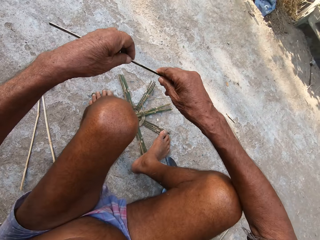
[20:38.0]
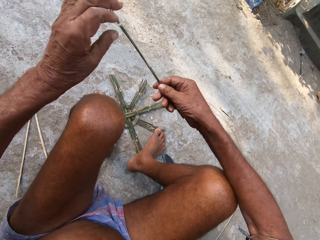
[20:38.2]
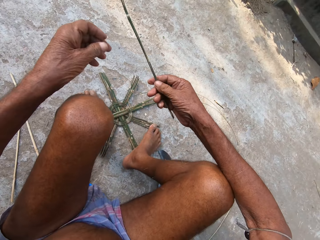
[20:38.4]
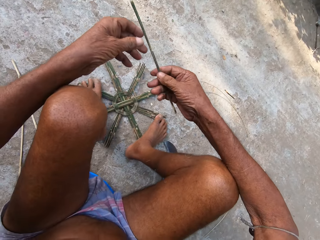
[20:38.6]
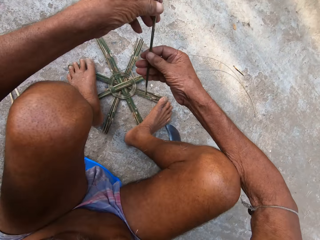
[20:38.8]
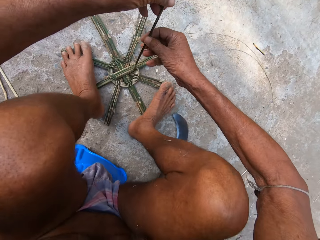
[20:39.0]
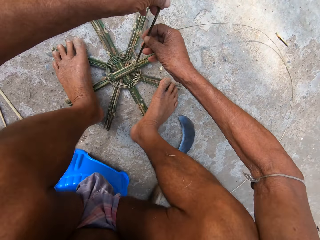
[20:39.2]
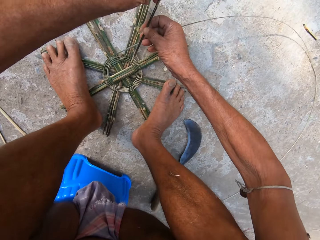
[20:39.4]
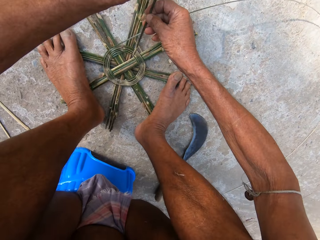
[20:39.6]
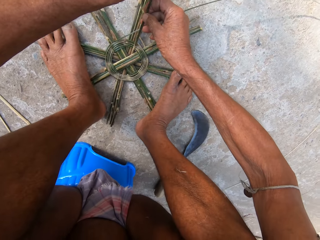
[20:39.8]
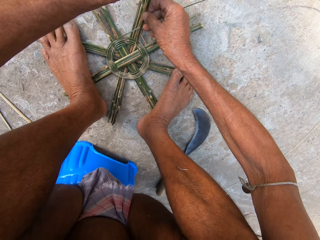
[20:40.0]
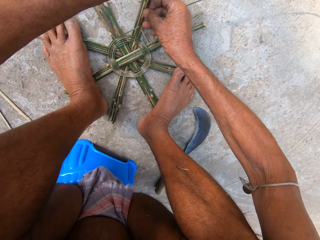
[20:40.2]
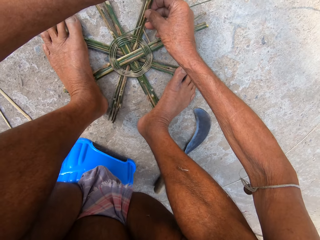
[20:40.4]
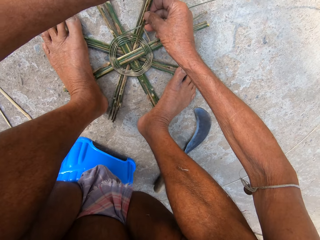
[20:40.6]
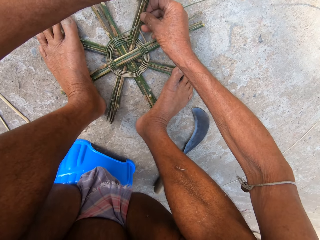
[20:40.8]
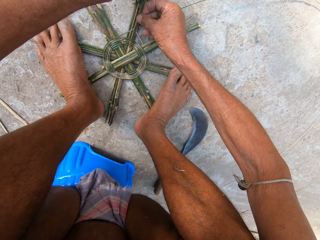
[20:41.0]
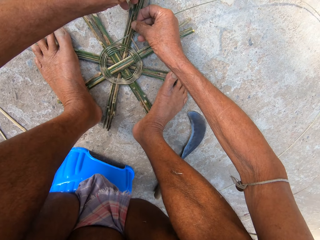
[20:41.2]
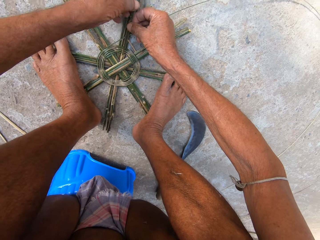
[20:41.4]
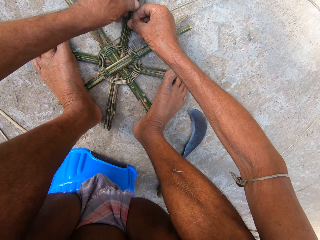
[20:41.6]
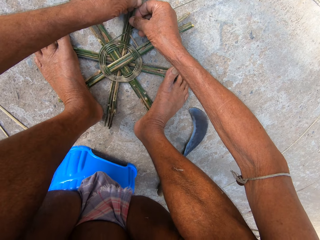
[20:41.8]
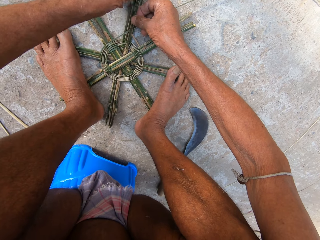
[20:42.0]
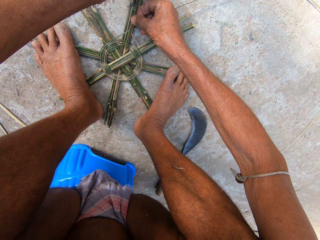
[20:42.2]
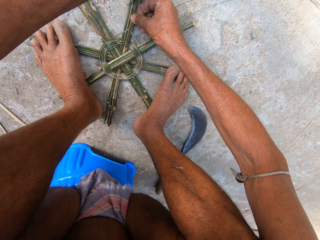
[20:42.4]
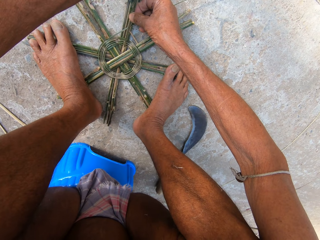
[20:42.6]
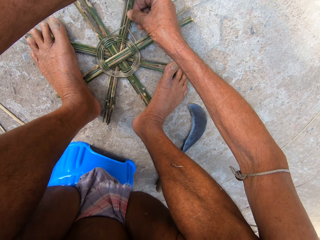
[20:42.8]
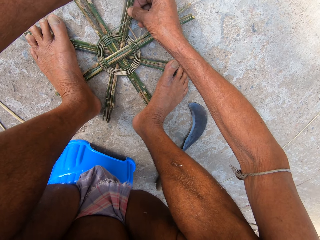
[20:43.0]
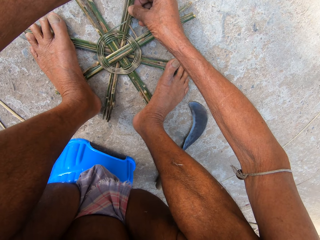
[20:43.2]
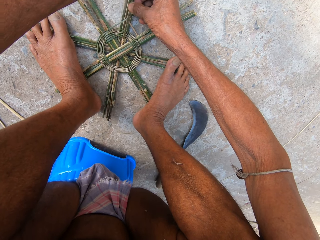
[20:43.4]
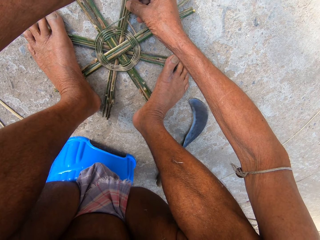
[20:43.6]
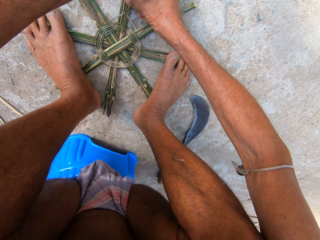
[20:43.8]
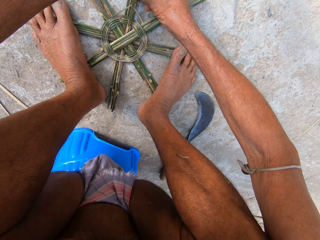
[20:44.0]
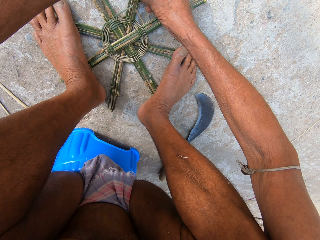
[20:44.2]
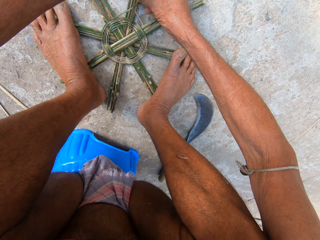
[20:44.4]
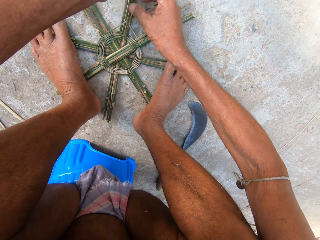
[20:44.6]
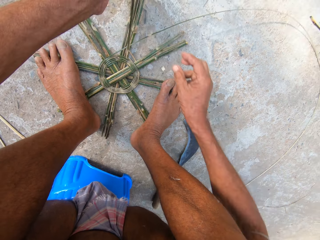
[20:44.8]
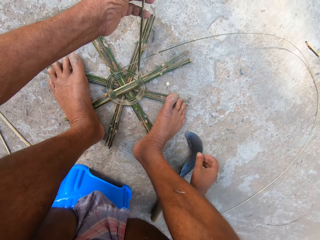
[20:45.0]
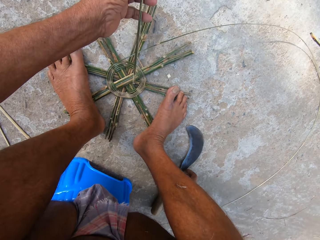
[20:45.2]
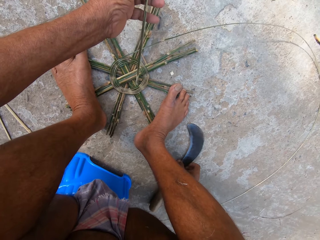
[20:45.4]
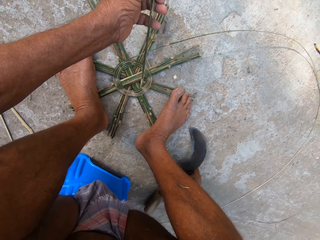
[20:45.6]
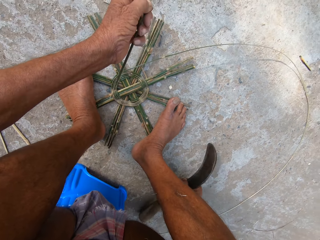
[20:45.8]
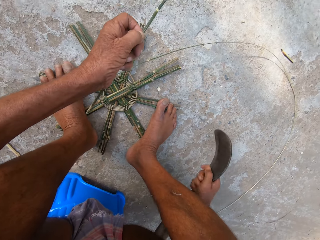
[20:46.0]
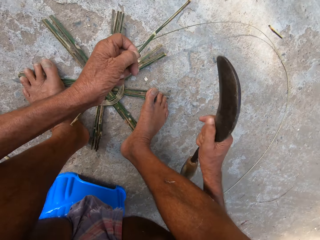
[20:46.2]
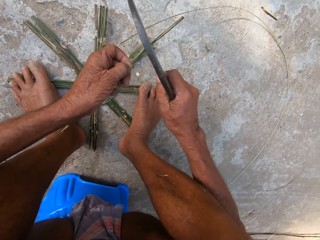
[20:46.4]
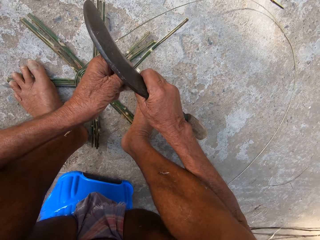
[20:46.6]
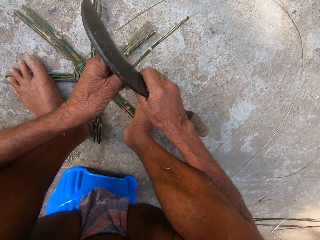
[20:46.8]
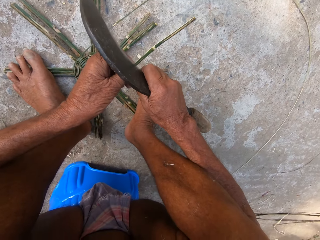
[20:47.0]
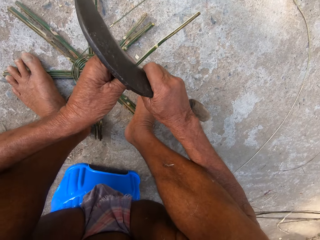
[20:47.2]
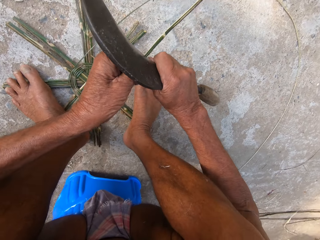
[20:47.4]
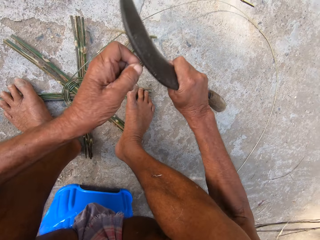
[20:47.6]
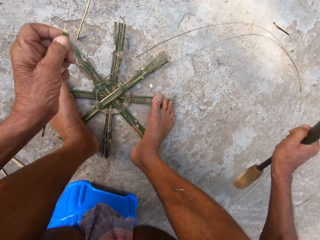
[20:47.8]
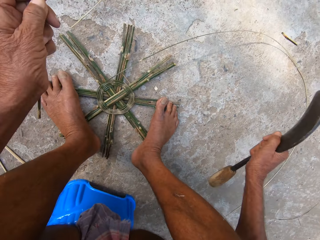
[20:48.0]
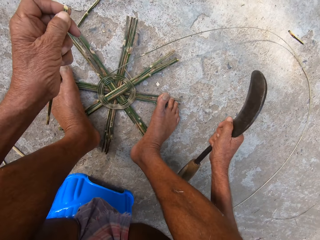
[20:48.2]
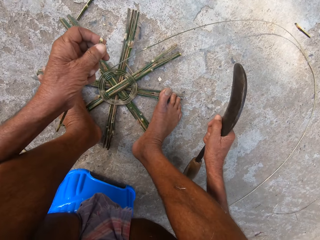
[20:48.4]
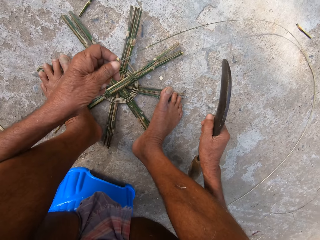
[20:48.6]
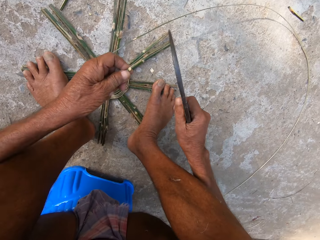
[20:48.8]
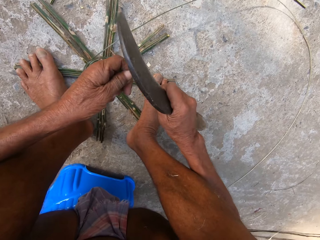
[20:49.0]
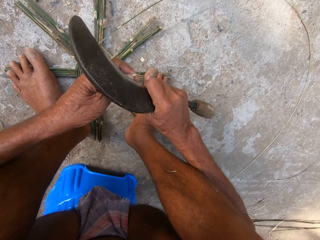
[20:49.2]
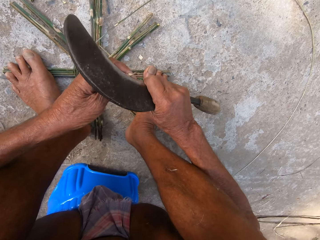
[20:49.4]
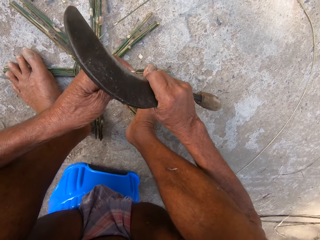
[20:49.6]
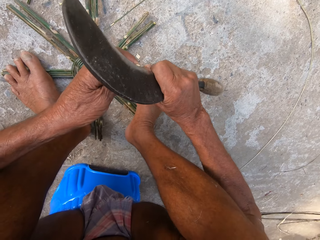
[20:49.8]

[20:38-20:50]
The camera wearer passes the bamboo stick to his right hand. He inserts the bamboo stick into the bamboo basket on the floor with both hands. He adjusts the stick on a wood craft. He removes the bamboo stick from the bamboo basket on the floor with both hands. He picks up the machete or sickle from the floor with his right hand. He cuts the bamboo stick with the machete in his right hand. He sharpens the stick with the sickle.

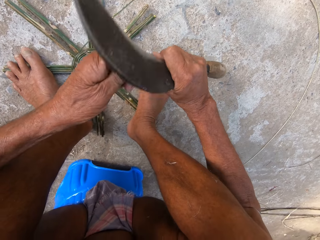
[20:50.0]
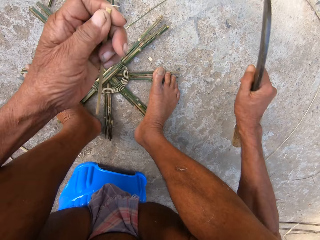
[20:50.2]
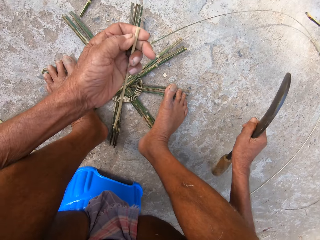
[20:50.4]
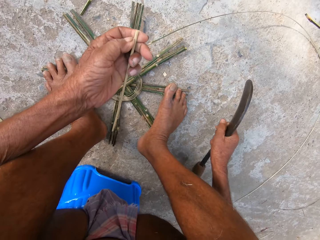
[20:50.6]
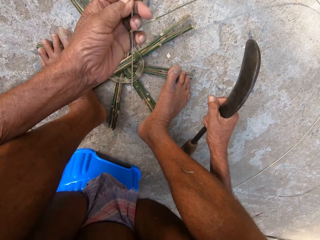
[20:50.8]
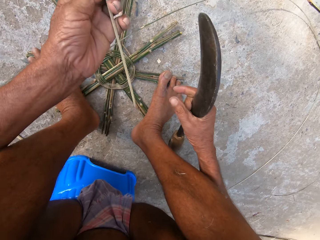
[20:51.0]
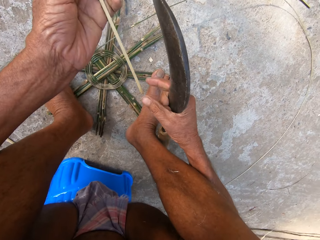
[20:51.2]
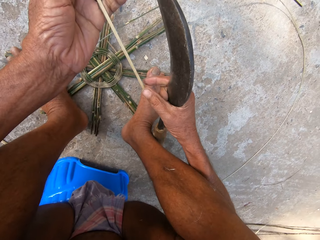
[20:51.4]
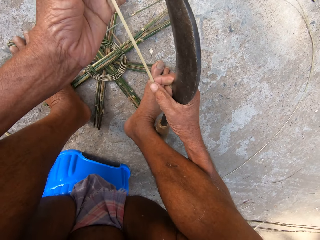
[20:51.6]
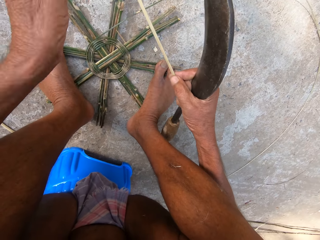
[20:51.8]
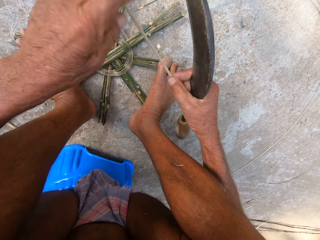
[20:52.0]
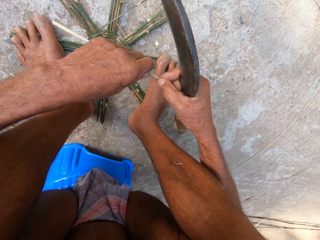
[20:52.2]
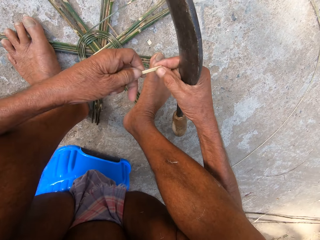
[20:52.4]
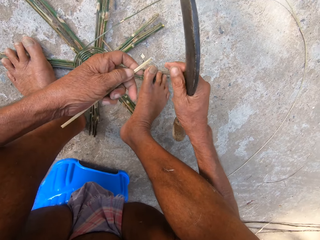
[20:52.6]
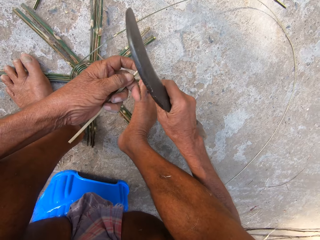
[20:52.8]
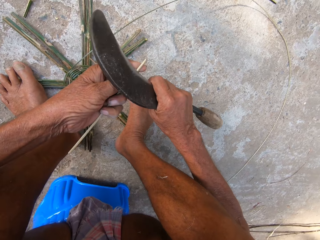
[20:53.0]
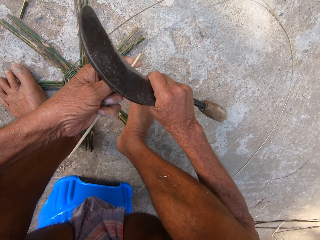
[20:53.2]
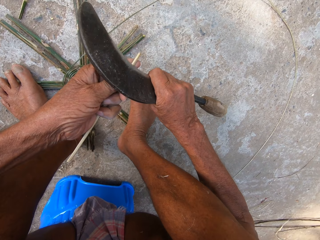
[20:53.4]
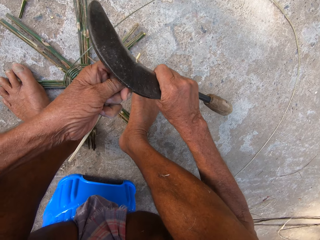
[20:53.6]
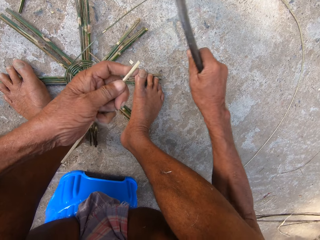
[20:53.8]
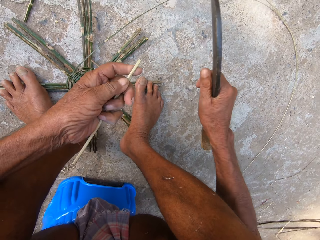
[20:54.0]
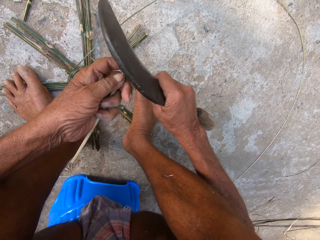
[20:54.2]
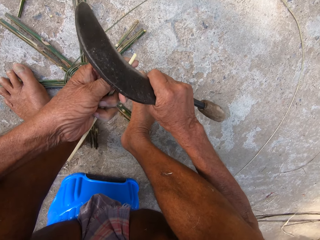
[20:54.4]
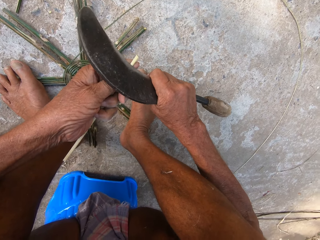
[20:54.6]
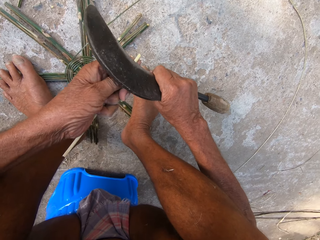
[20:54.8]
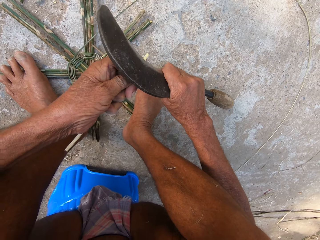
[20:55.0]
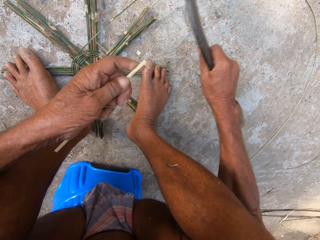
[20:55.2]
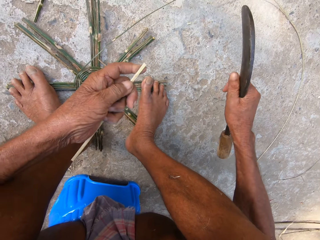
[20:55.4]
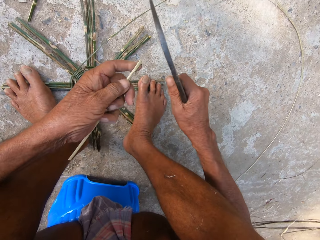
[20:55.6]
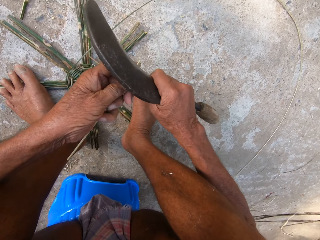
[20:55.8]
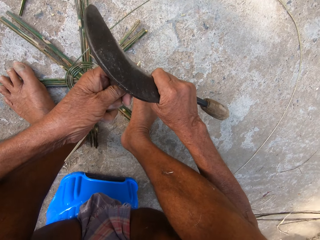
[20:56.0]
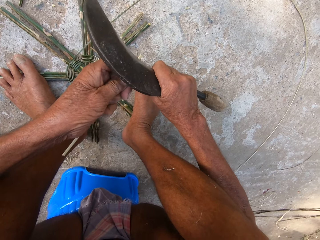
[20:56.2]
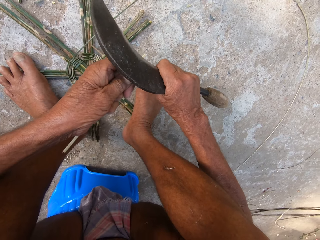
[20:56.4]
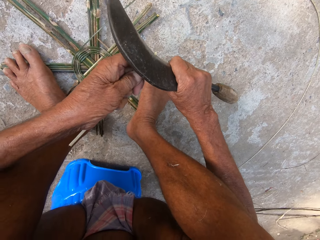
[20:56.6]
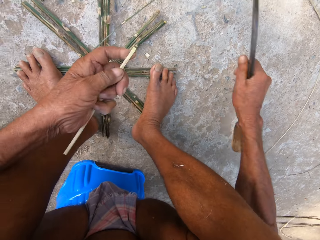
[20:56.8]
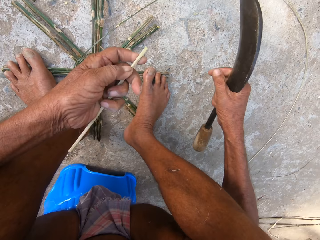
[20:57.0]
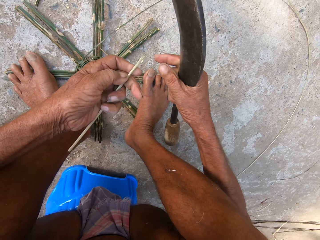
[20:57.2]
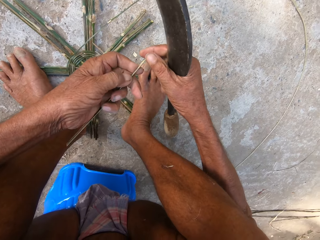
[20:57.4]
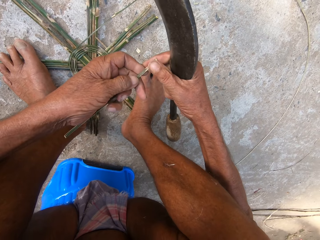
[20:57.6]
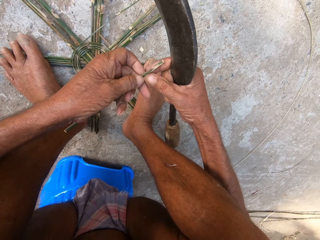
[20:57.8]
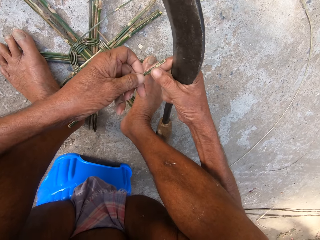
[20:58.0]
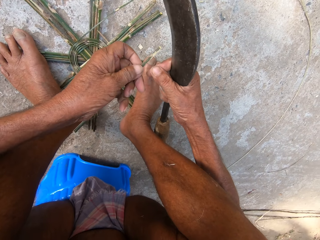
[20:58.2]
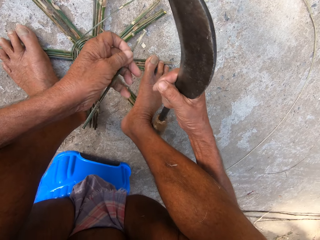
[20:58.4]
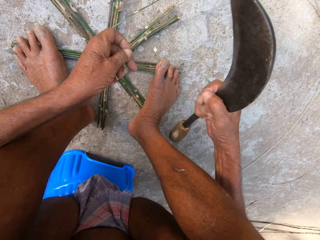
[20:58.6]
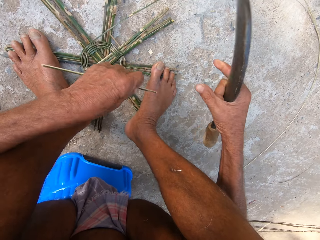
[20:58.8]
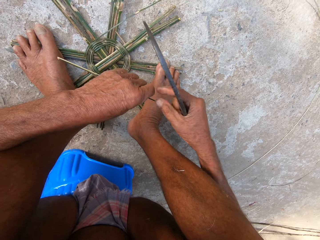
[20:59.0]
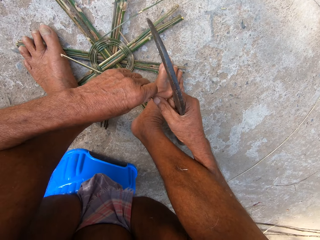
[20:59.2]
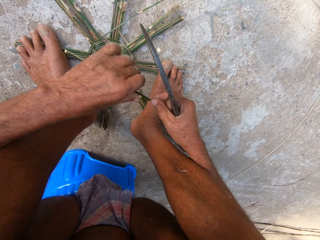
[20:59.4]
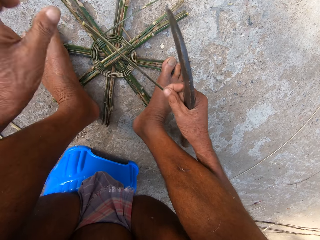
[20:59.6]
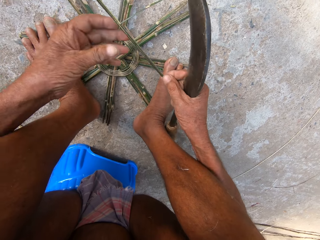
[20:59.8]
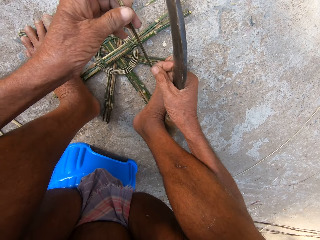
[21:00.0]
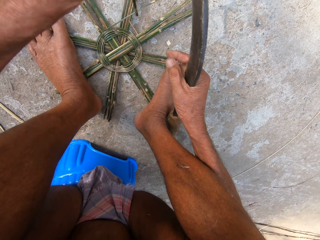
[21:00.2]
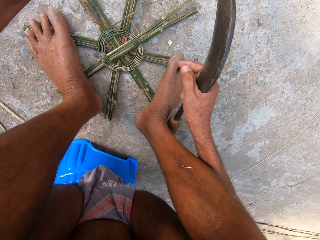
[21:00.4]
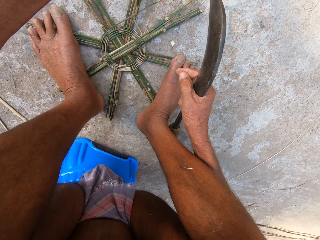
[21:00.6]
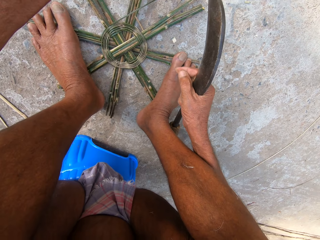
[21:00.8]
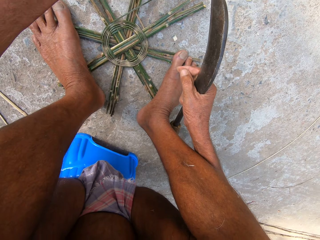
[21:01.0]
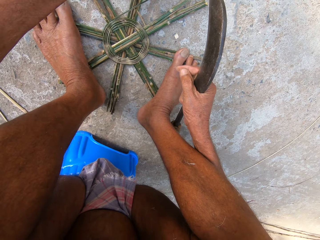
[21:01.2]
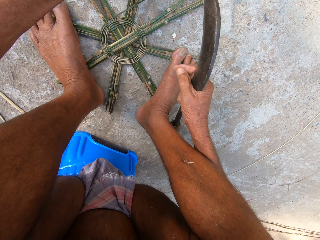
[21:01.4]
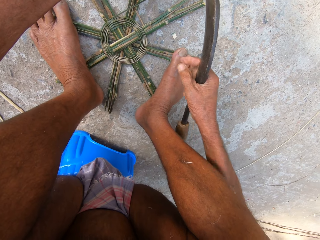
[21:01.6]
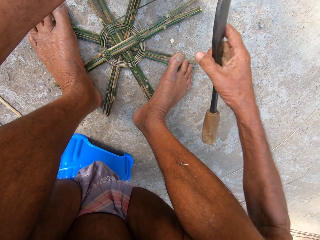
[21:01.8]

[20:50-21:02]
The camera wearer holds a stick. He turns the bamboo stick around with both hands. He trims the bamboo stick with the machete or sickle in his right hand. He sharpens the stick with the sickle. He adjusts the stick on his hands. He turns the bamboo stick around with both hands. He inserts the bamboo stick in his left hand into the bamboo basket on the floor.
